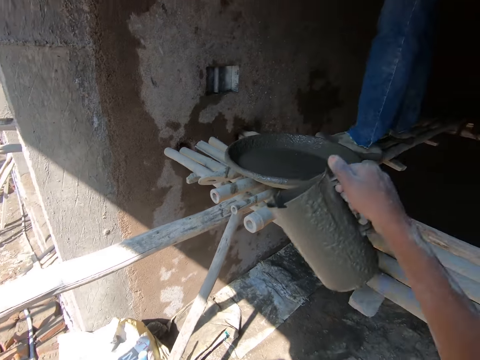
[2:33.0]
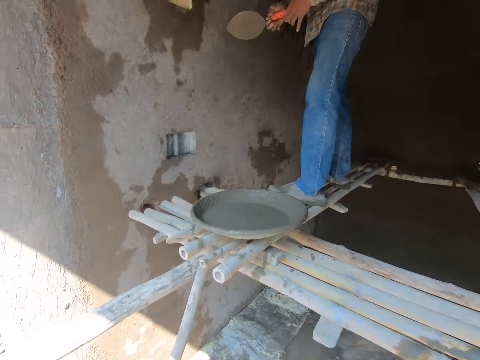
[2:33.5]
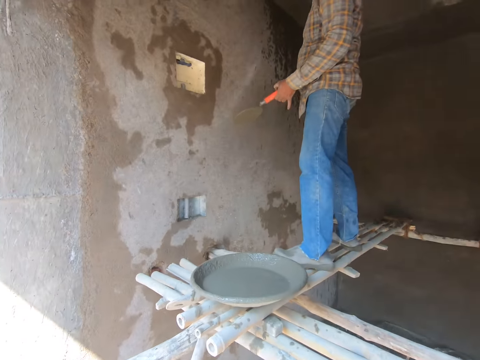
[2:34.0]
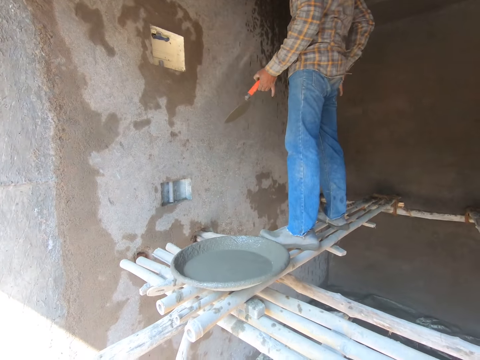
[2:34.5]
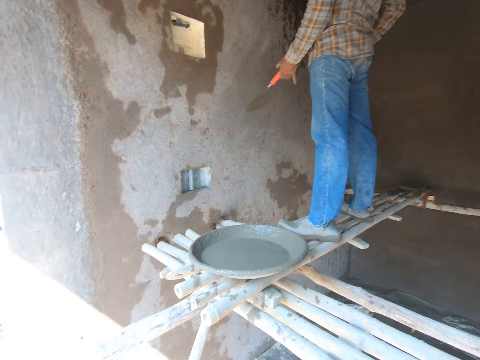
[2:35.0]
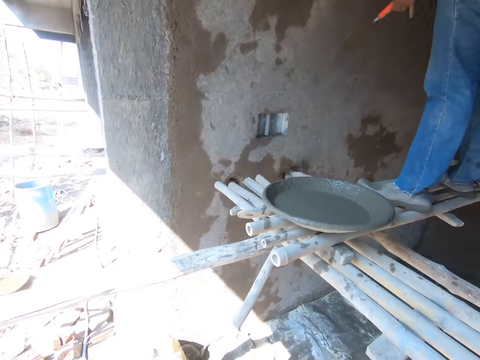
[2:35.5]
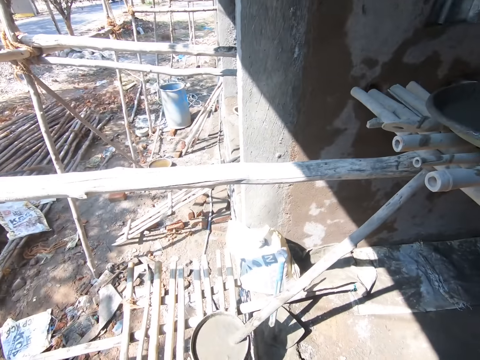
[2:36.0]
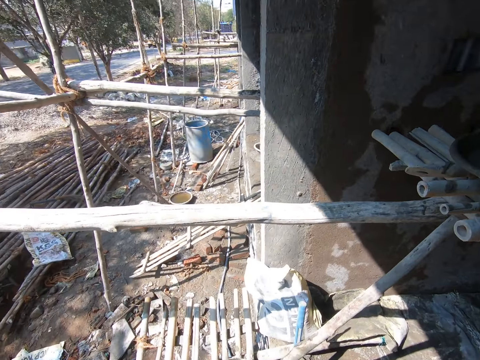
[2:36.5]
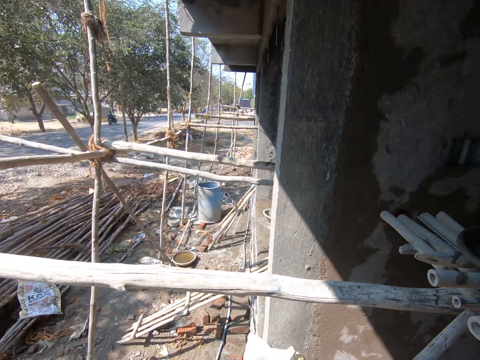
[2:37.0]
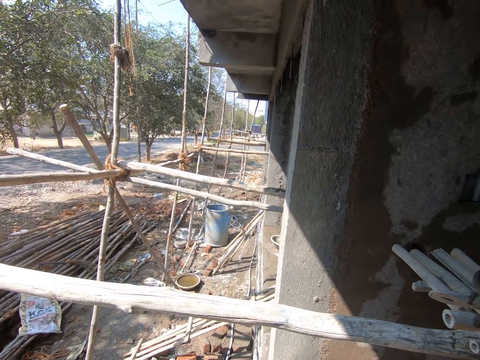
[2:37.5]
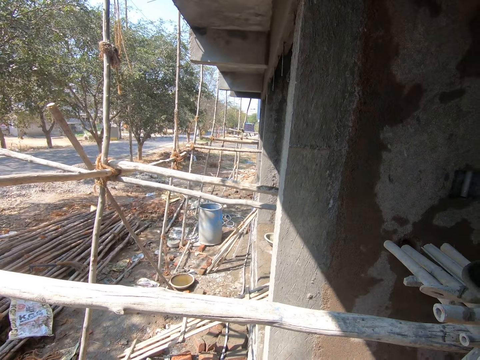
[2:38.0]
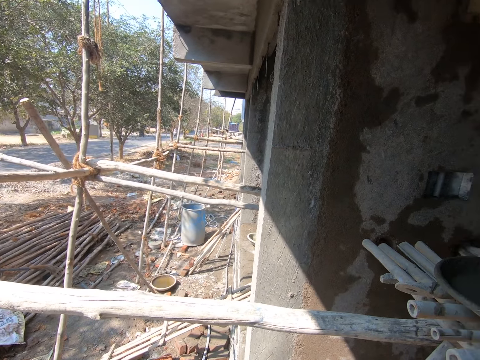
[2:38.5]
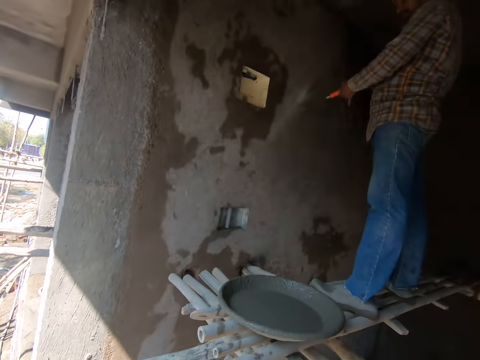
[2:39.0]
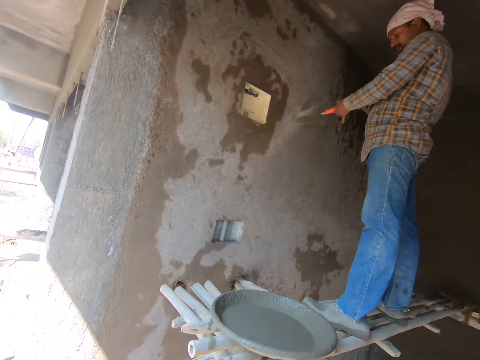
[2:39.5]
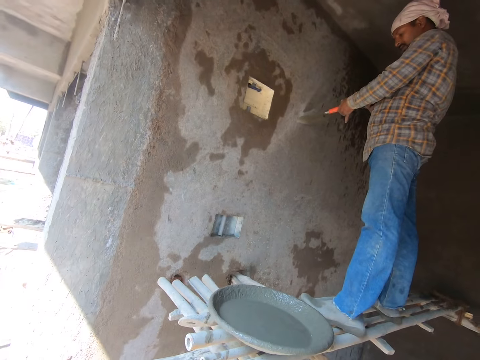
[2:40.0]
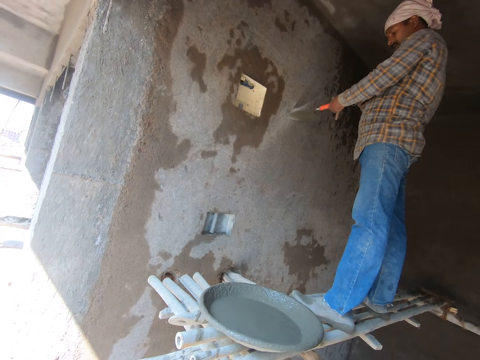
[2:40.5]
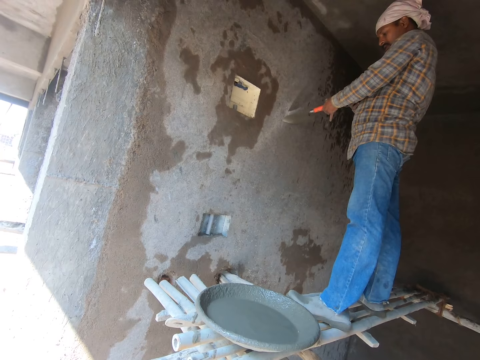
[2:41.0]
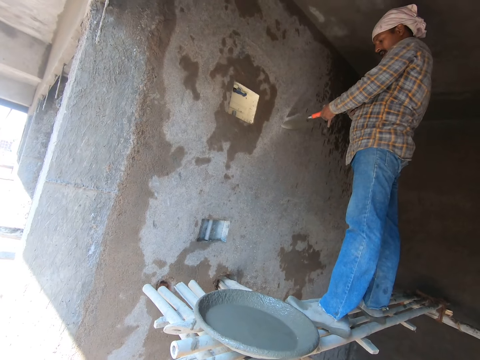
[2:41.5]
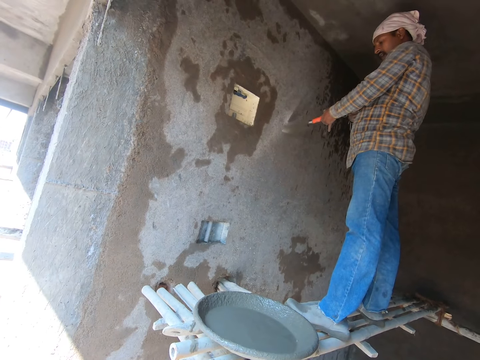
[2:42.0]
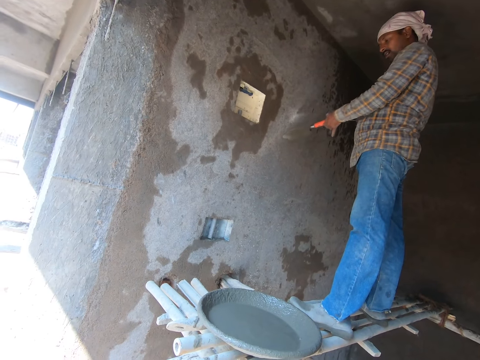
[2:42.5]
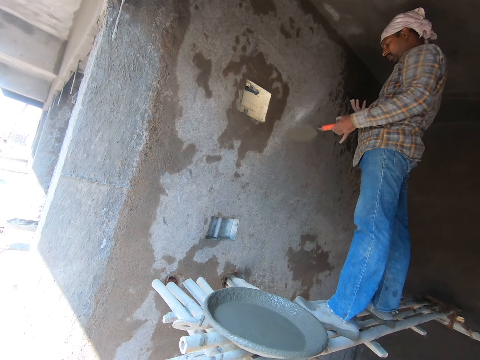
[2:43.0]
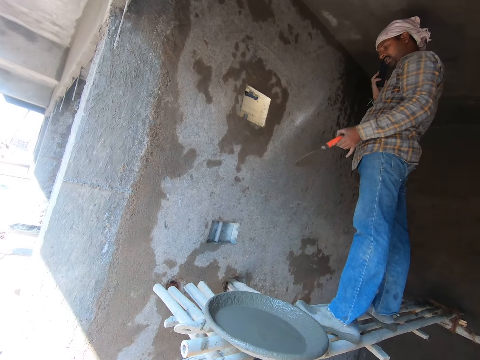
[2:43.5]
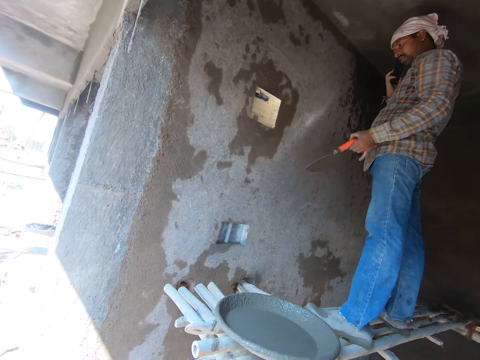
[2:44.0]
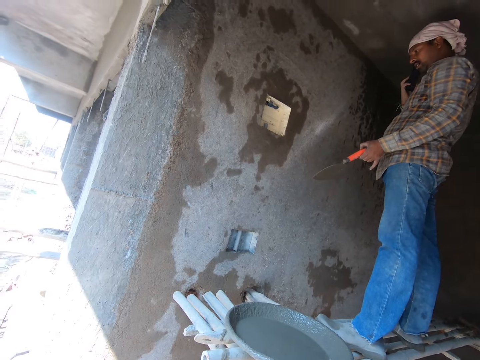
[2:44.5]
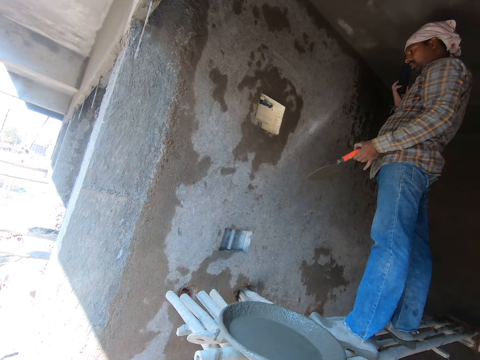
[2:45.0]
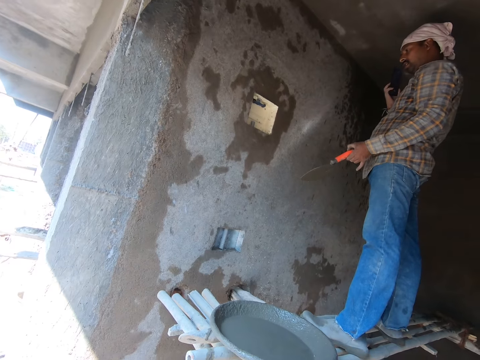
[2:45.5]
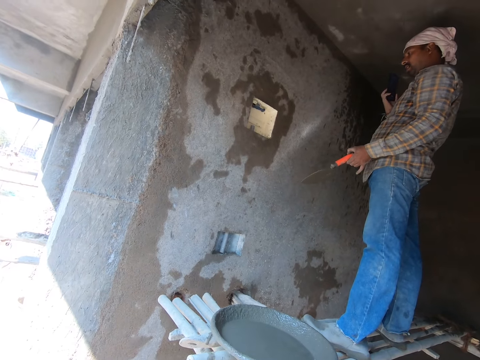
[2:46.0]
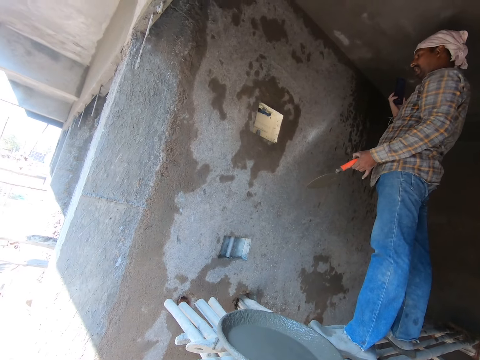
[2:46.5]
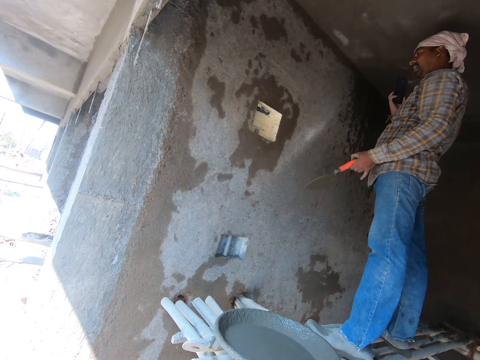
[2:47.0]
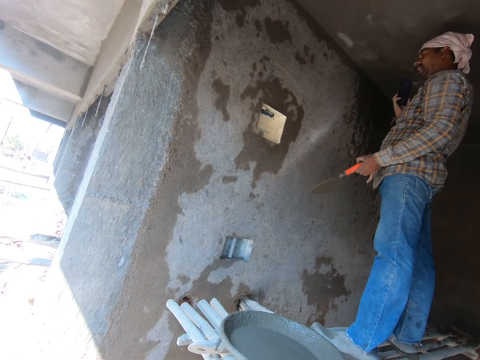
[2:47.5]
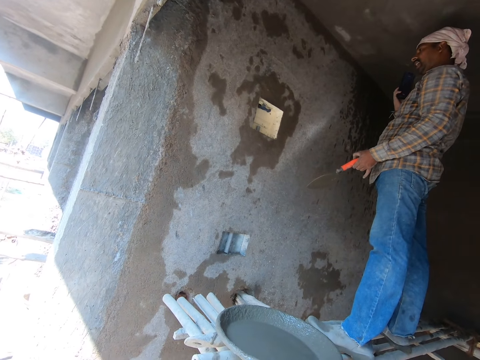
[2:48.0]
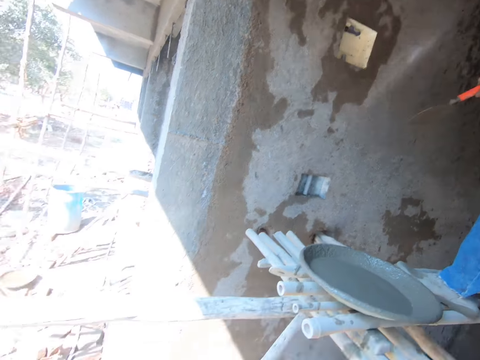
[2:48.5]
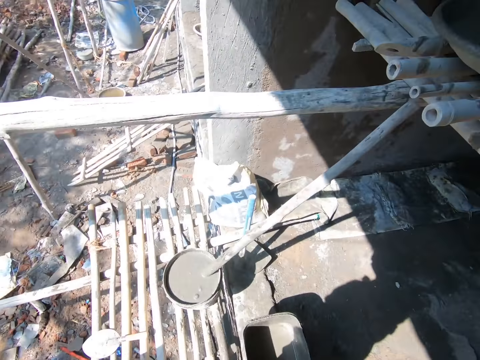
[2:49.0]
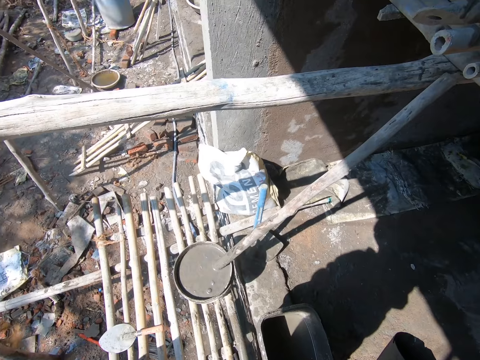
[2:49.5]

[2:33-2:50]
A person looks at the wall. The person converses in the phone.

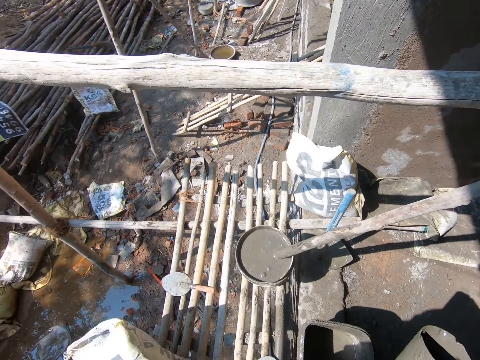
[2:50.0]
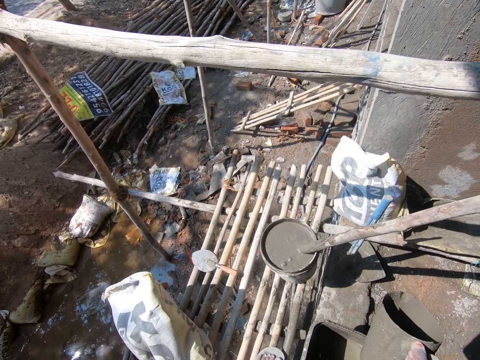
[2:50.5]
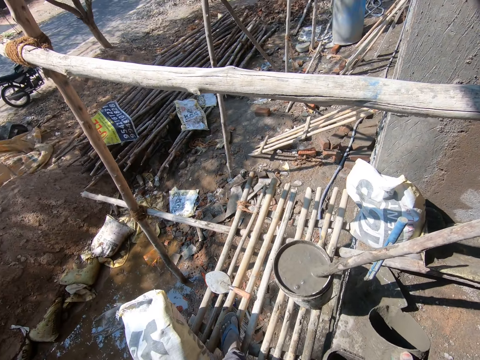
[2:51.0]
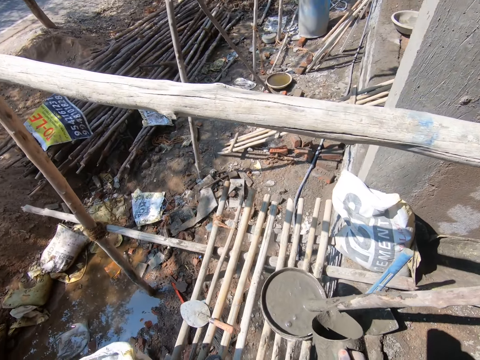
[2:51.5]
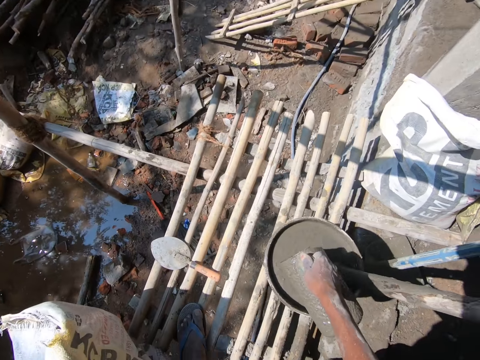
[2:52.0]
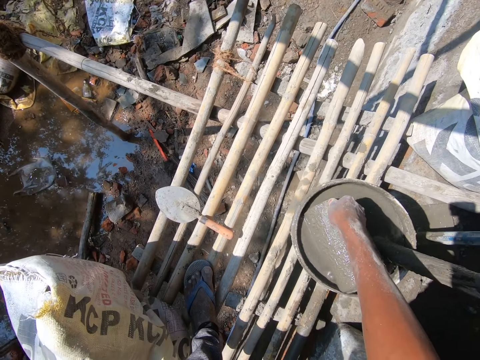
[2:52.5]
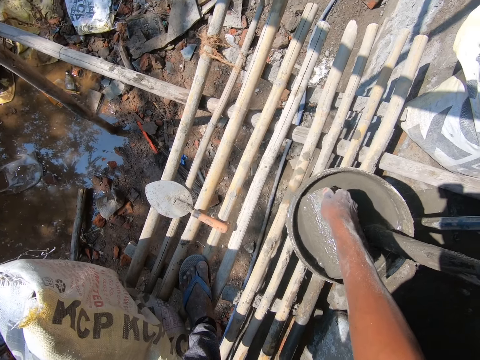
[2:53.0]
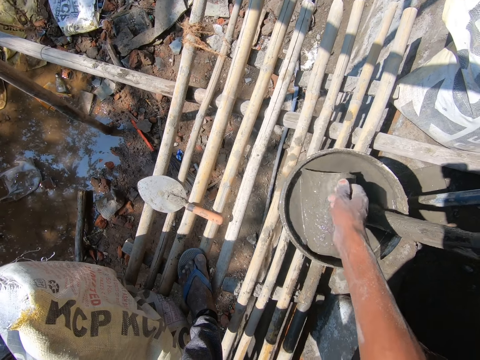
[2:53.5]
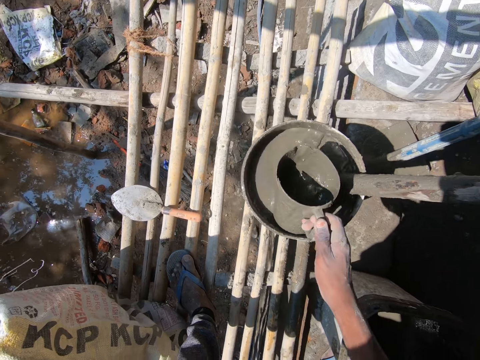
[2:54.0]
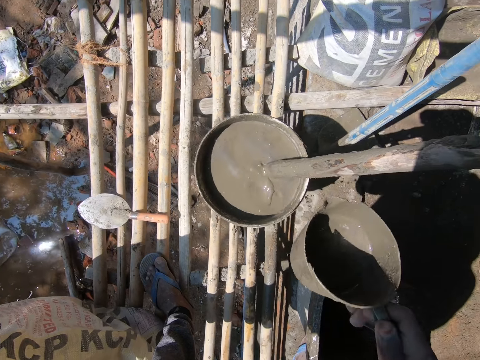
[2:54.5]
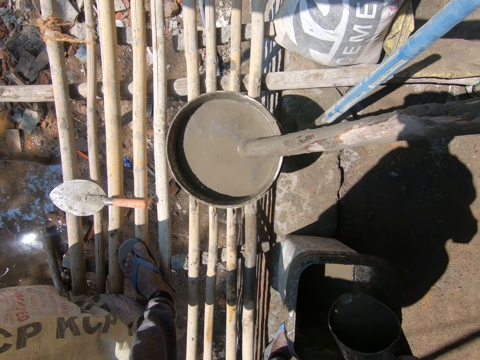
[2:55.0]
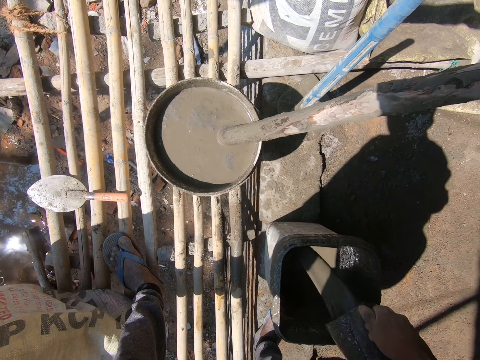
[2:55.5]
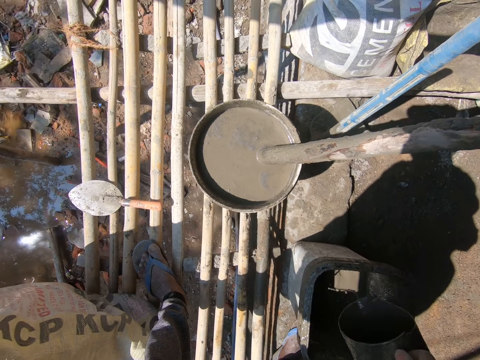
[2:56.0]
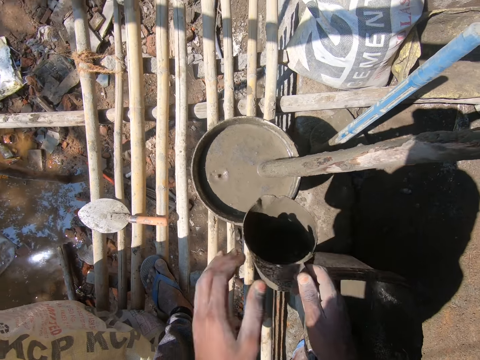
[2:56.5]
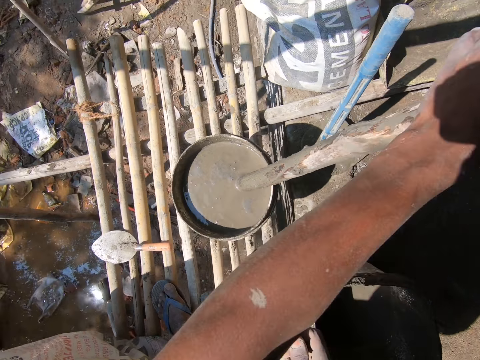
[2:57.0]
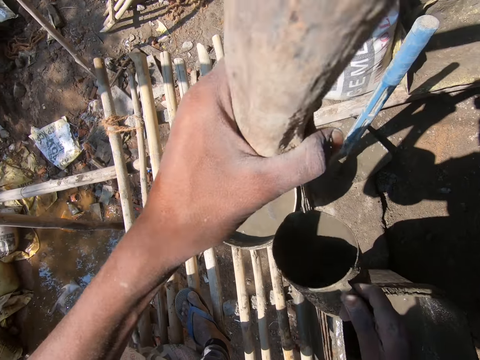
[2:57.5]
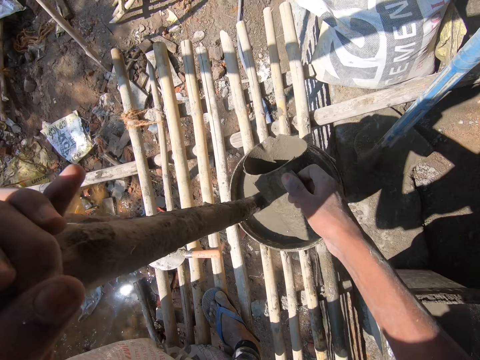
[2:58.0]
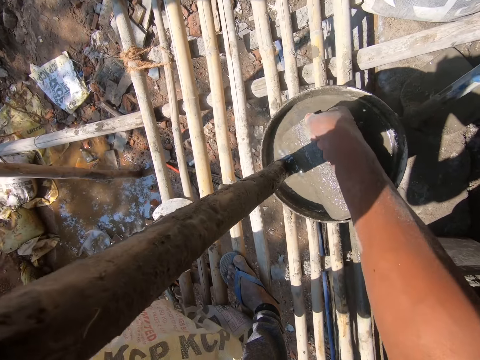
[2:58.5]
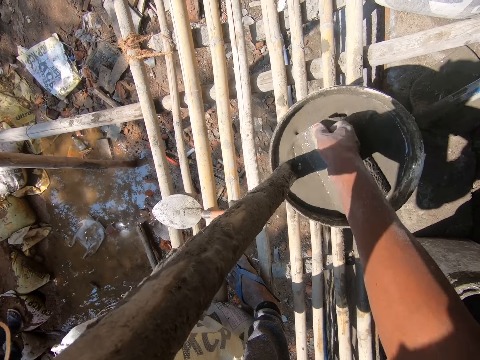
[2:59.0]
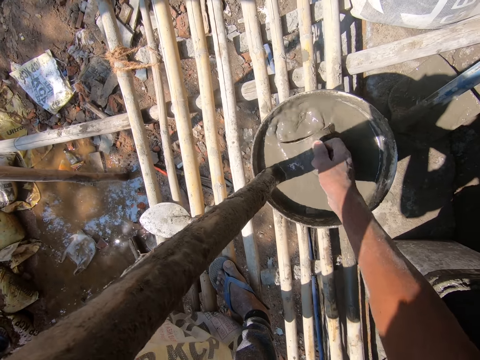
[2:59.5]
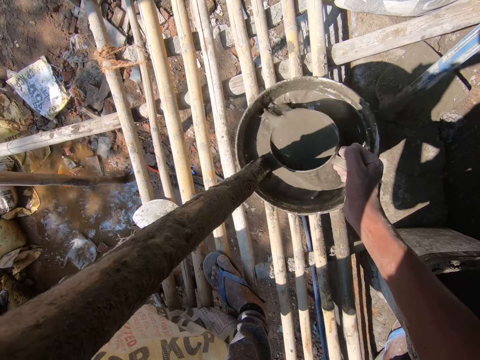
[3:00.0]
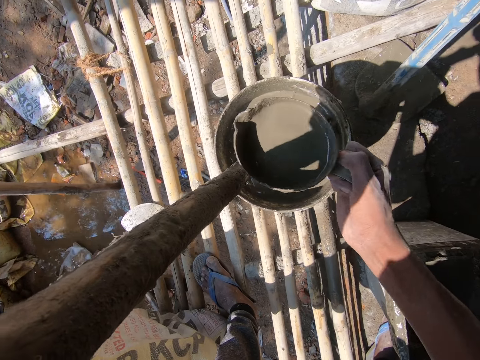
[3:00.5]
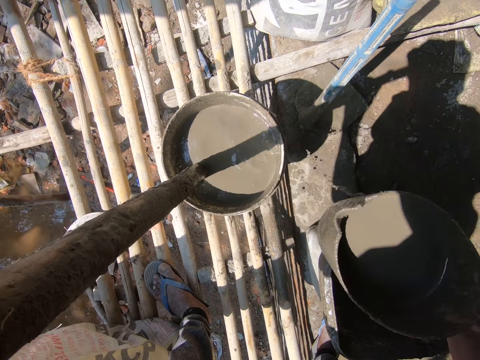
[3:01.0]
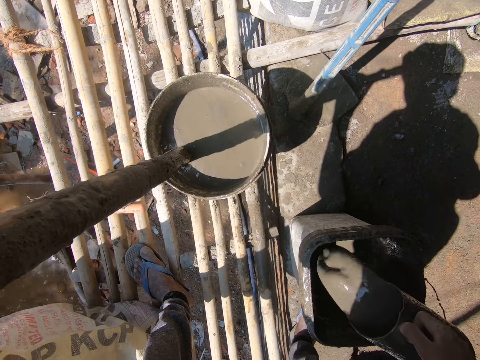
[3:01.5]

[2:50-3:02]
The camera wearer scoops diluted cement with a jug. They pour the diluted cement in a bucket with diluted cement. They scoop the diluted cement with the jug.
